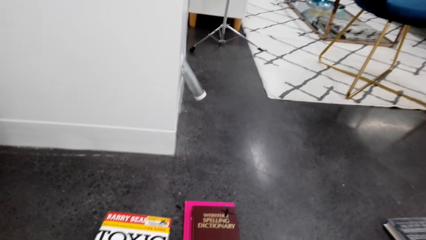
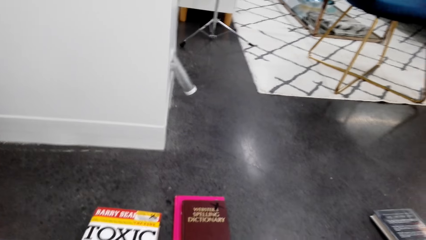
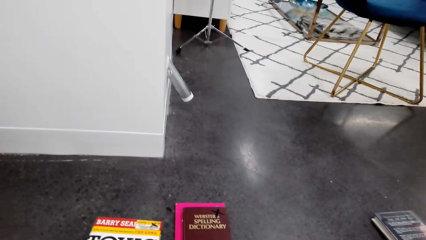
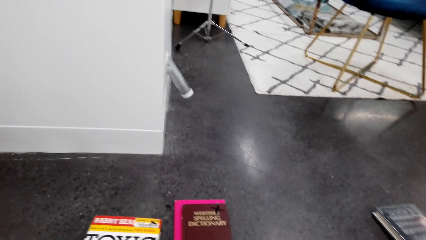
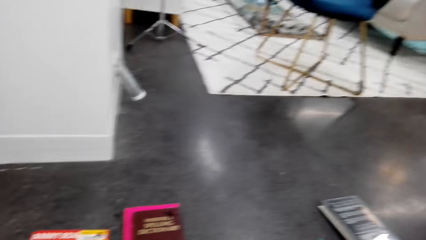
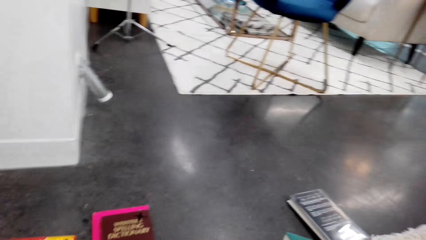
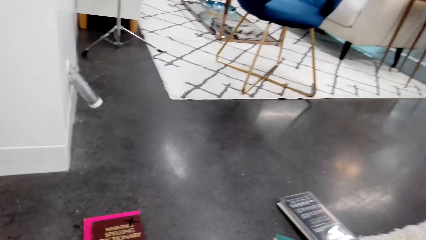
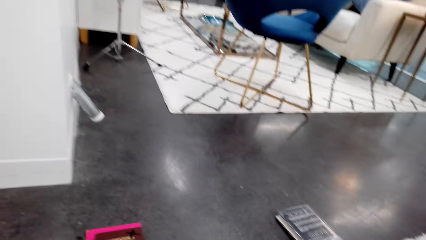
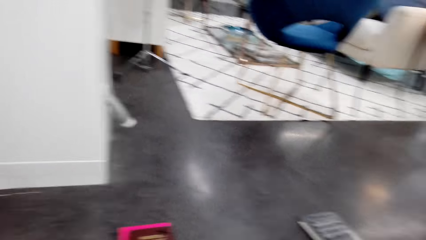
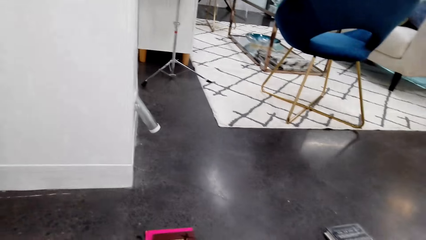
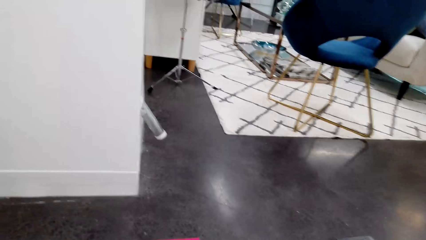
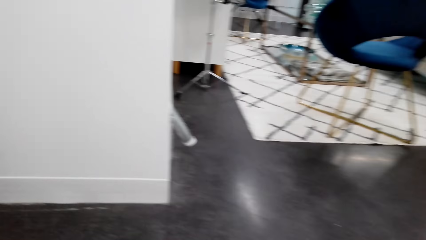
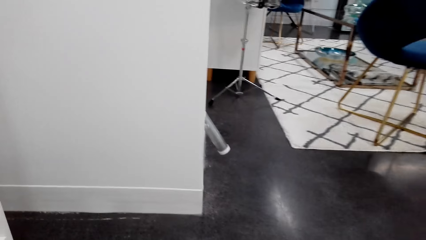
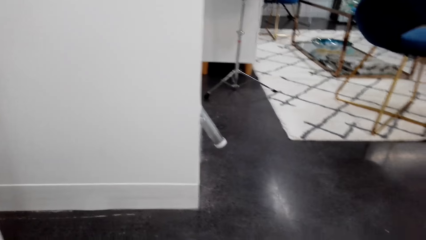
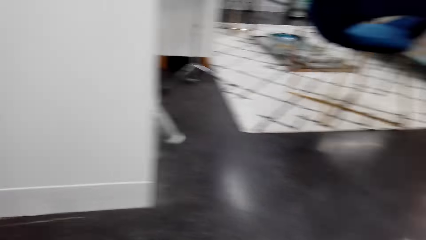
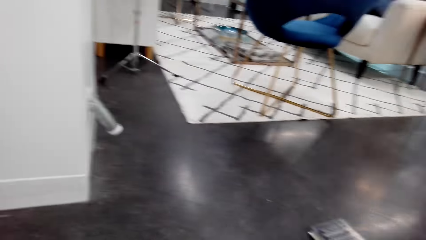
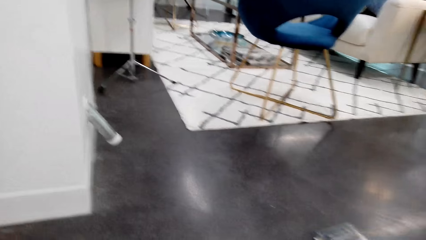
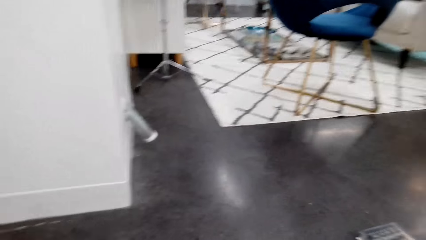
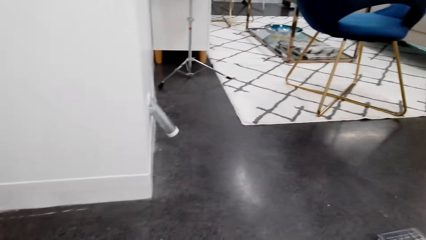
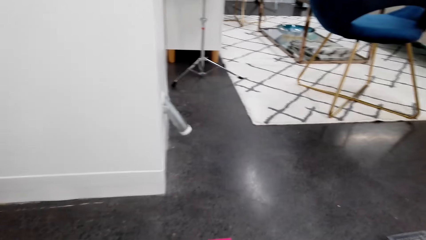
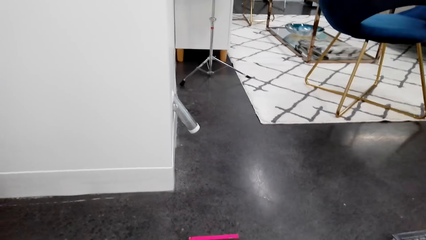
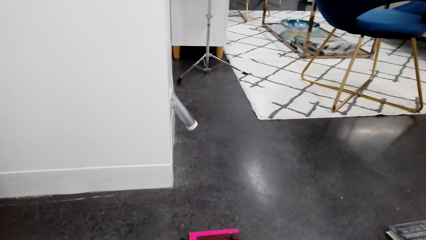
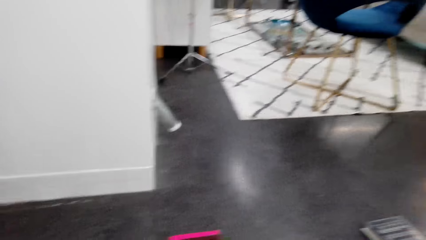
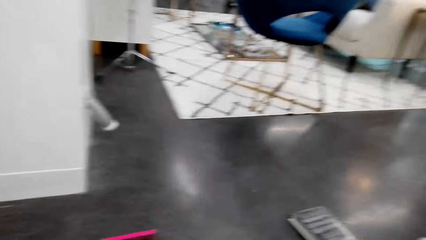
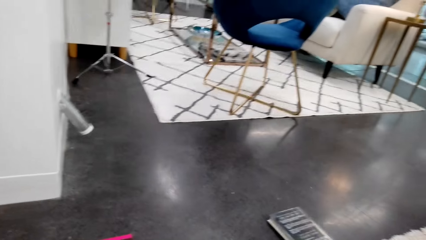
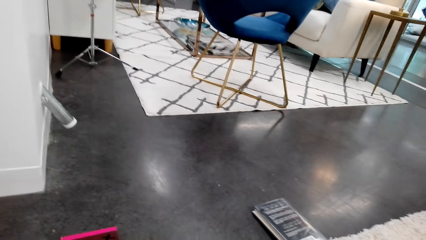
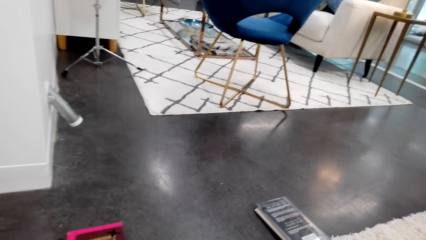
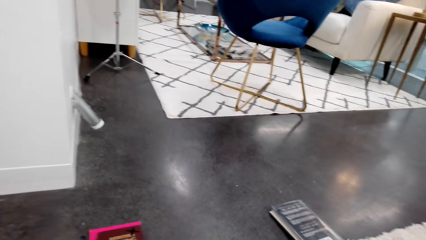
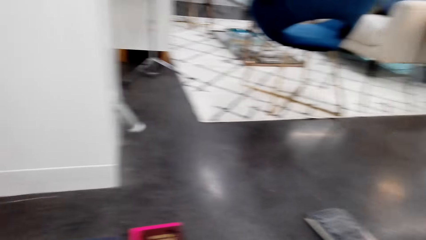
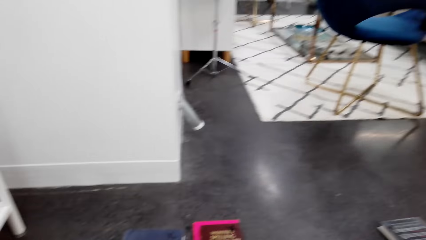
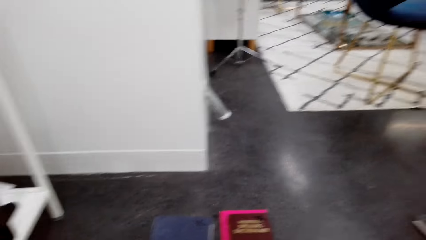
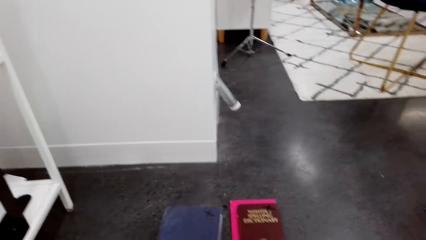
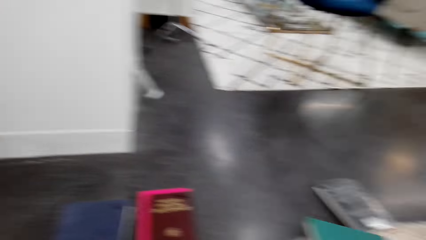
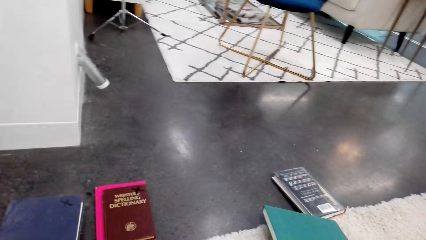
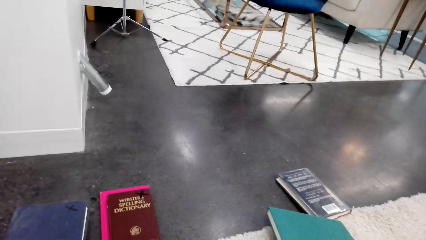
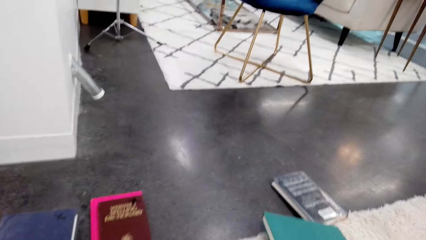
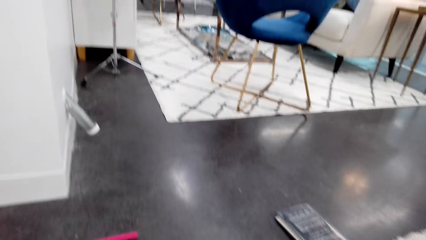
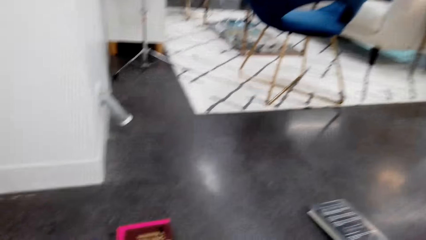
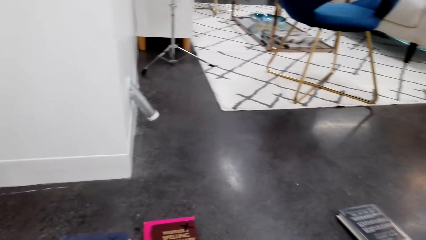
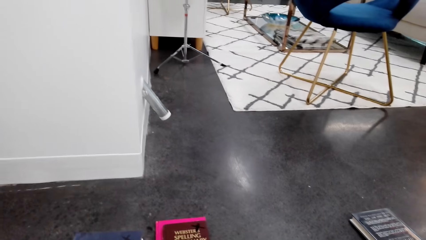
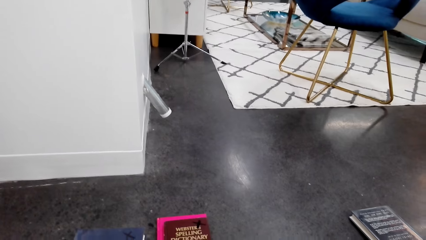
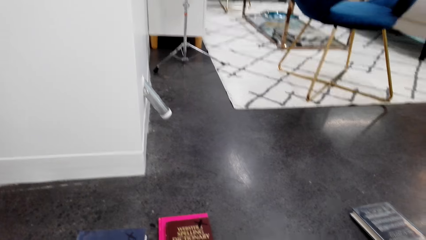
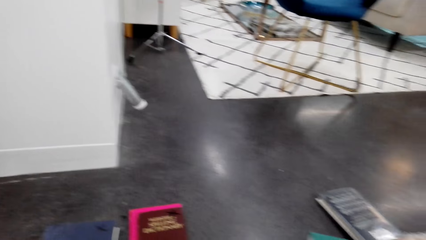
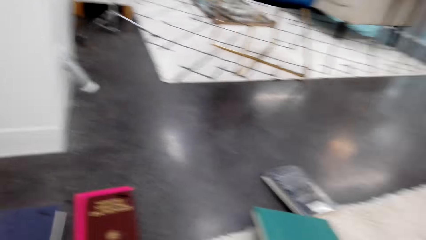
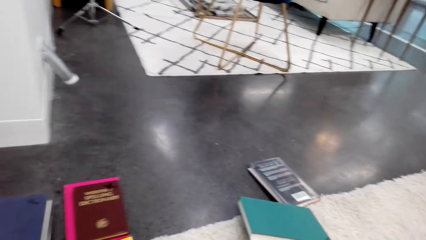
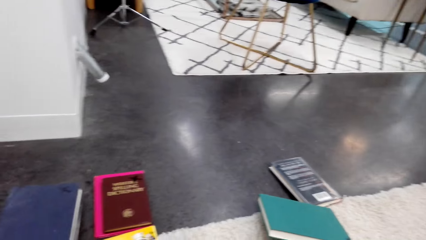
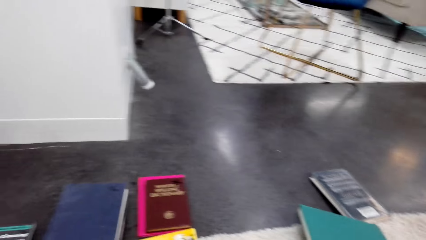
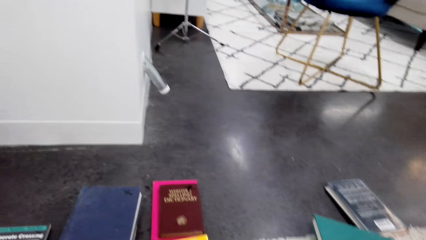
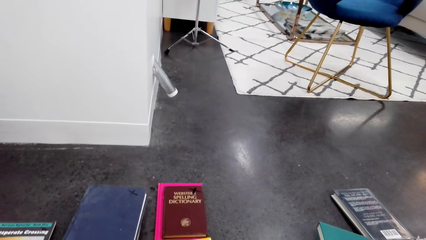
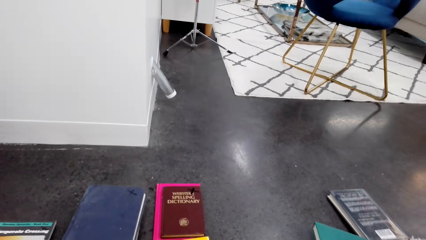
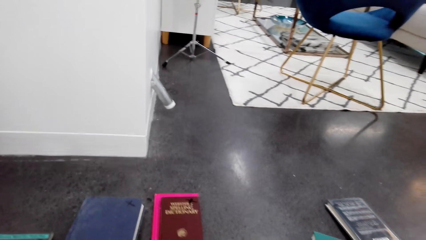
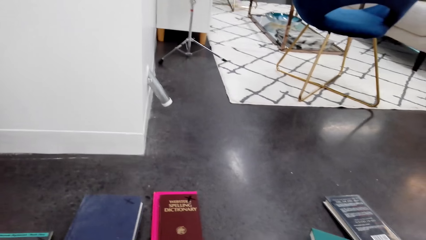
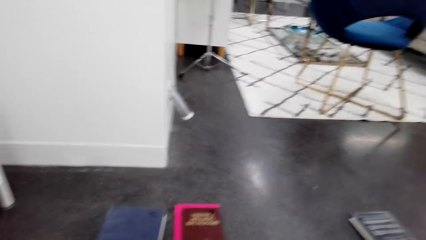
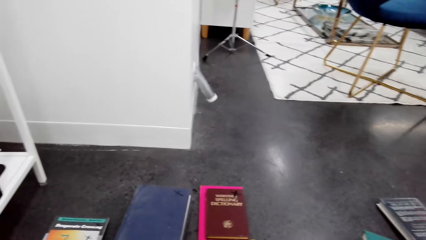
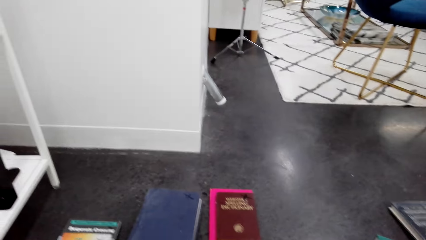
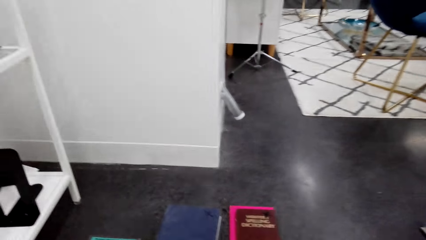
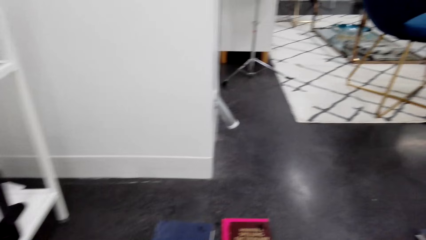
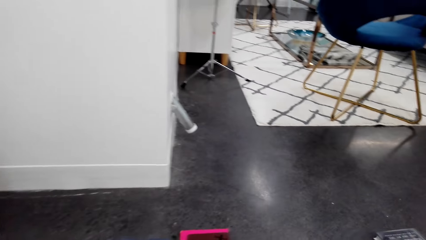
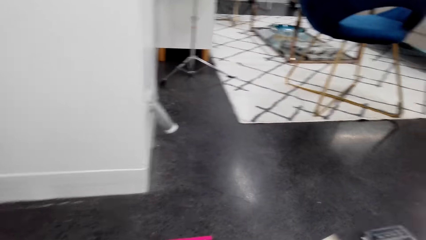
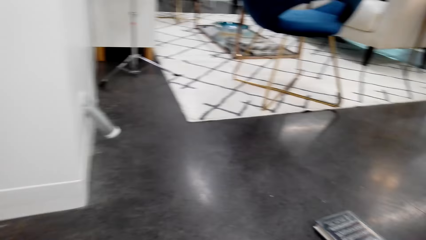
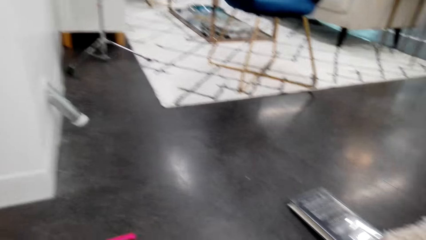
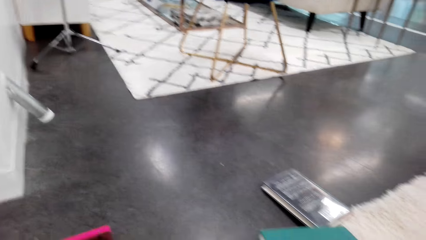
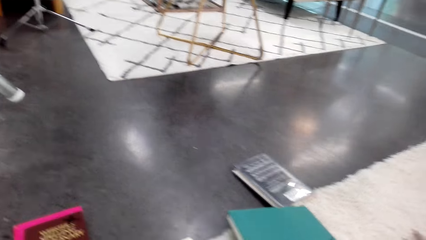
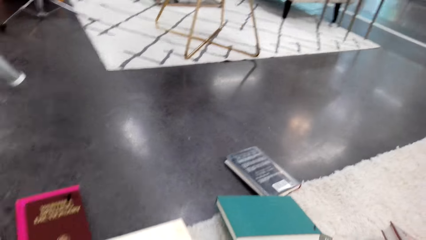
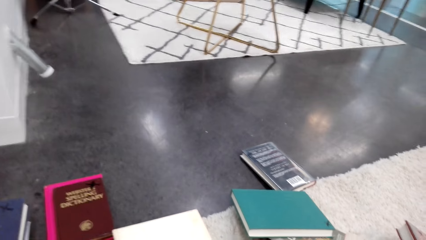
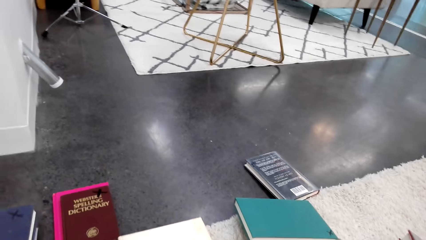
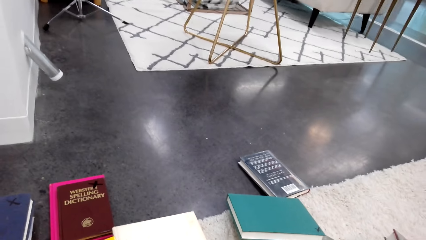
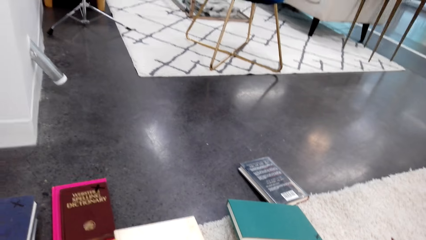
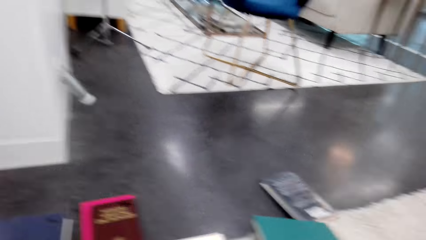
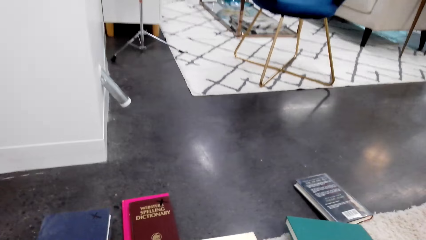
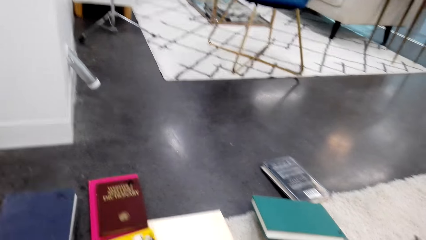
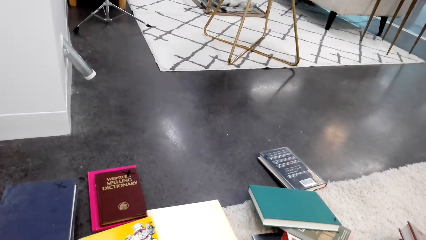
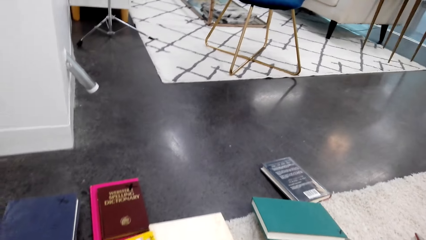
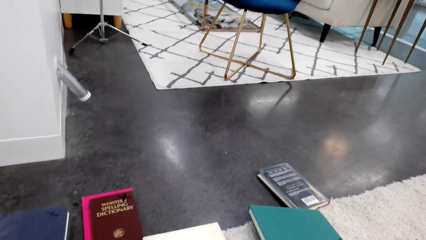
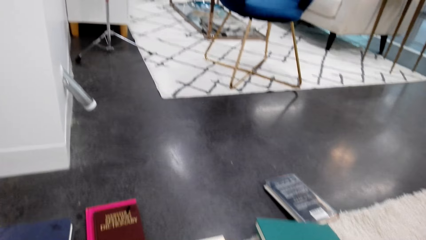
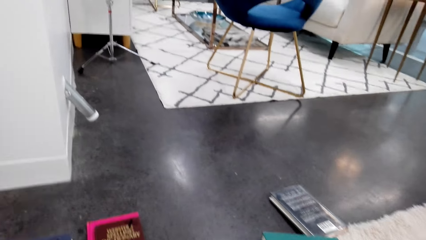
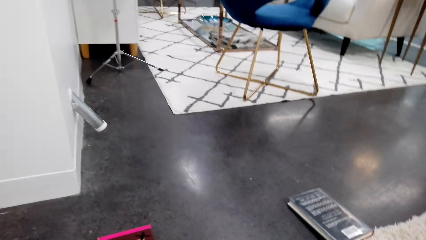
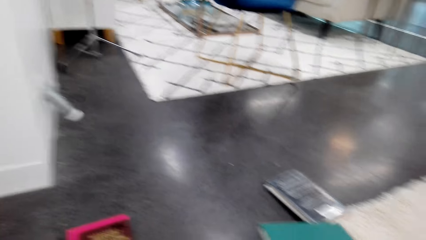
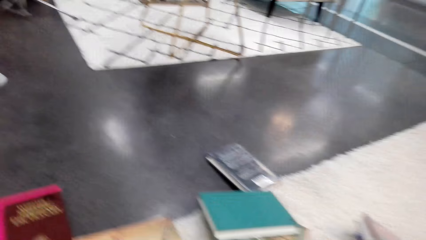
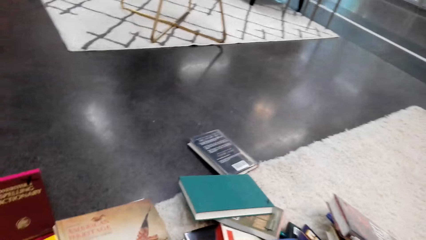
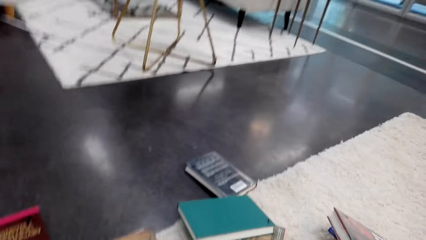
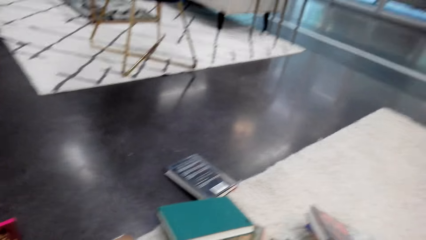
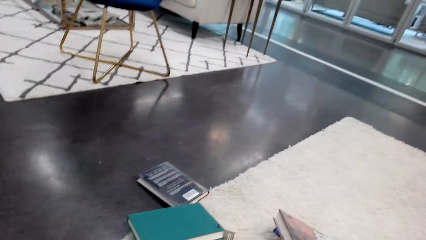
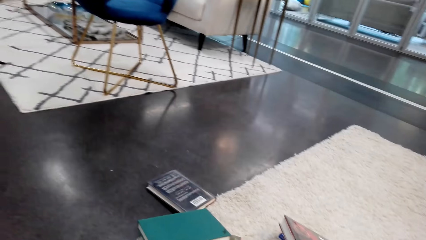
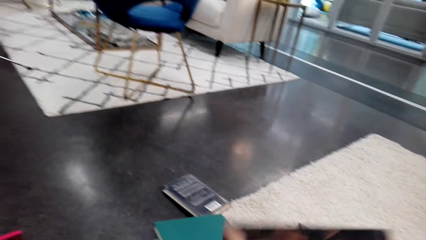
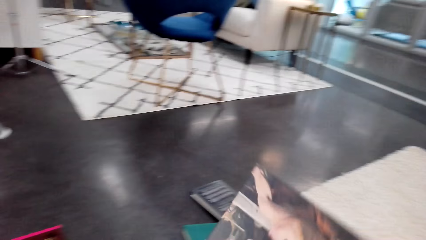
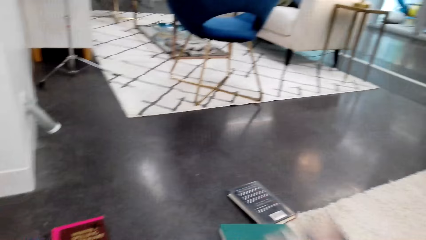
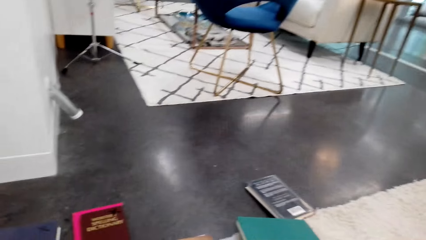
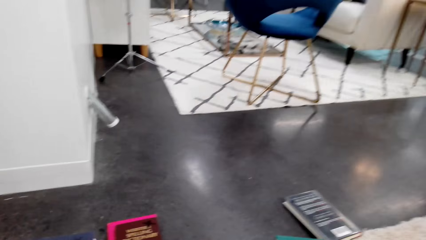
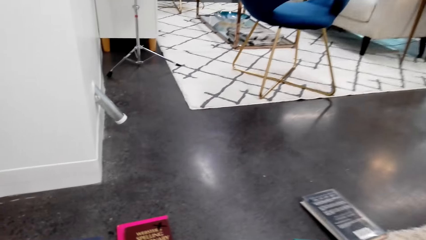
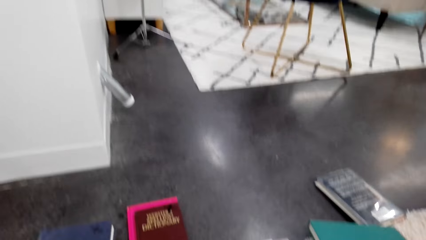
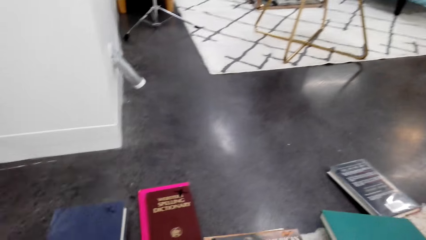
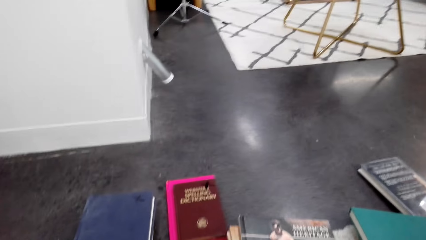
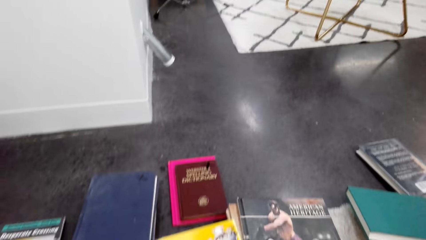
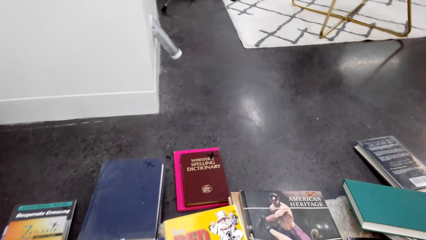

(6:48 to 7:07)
The camera wearer turns to the side. They hold a book on the floor. They turn to the side. They hold the book on the floor. They turn to the side. They collect the books. They hold the book on the floor.
